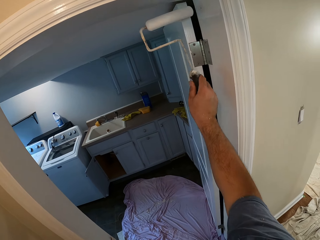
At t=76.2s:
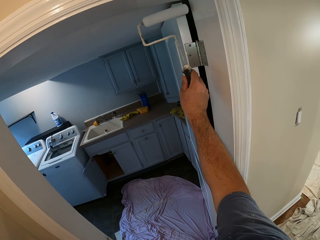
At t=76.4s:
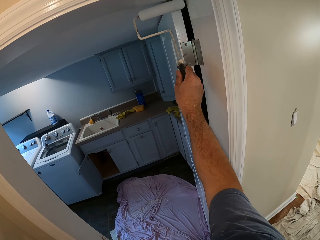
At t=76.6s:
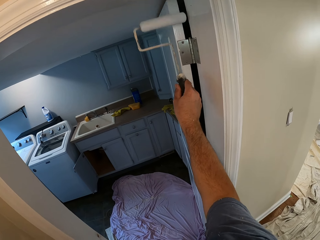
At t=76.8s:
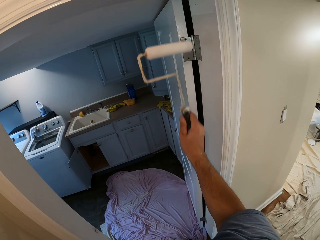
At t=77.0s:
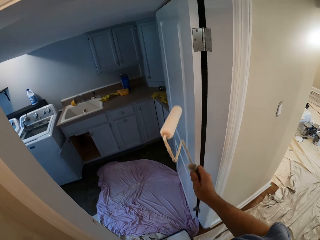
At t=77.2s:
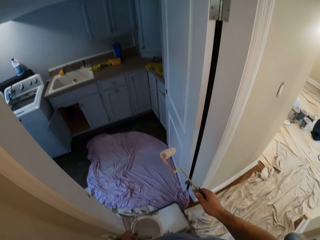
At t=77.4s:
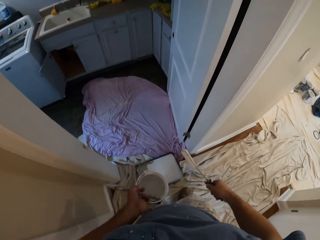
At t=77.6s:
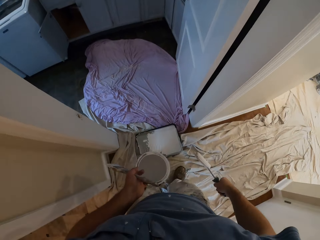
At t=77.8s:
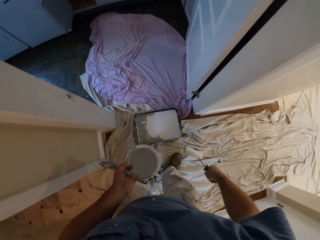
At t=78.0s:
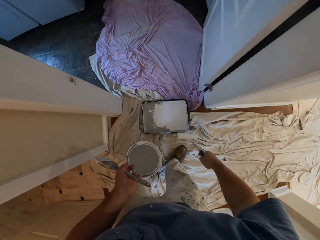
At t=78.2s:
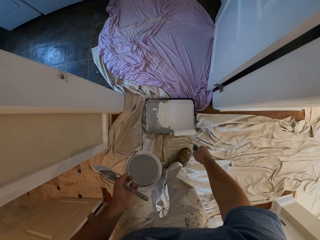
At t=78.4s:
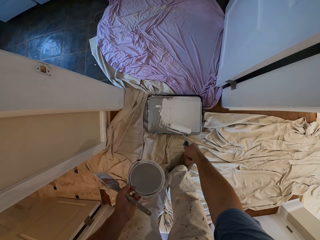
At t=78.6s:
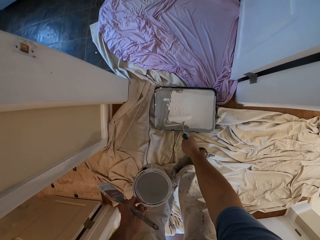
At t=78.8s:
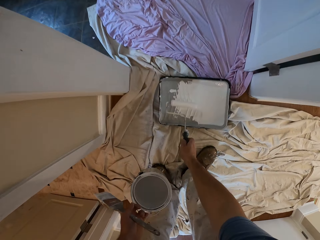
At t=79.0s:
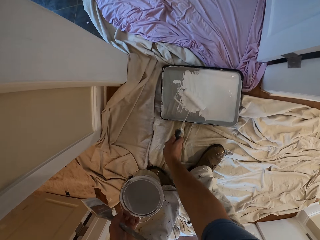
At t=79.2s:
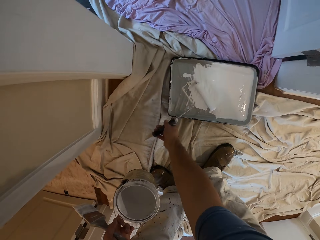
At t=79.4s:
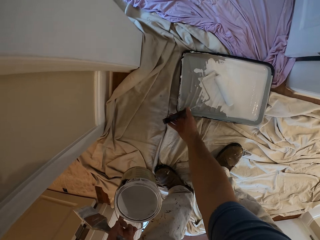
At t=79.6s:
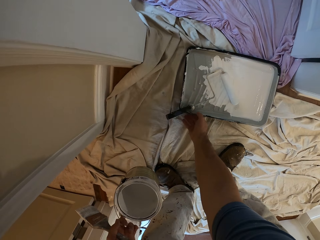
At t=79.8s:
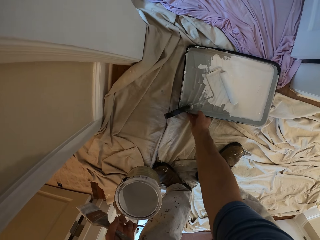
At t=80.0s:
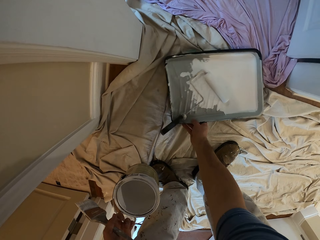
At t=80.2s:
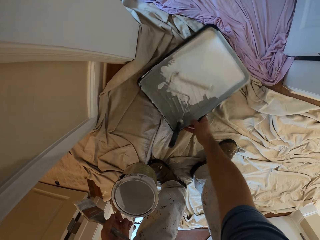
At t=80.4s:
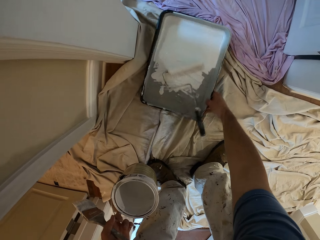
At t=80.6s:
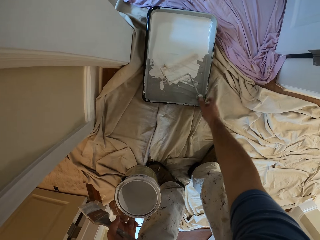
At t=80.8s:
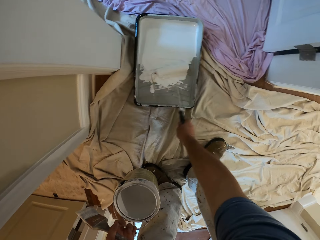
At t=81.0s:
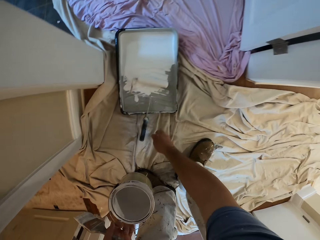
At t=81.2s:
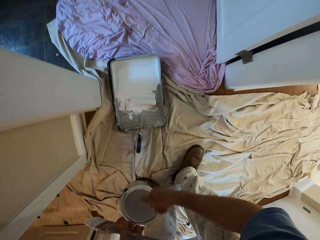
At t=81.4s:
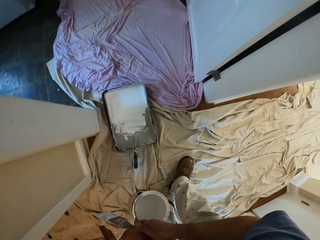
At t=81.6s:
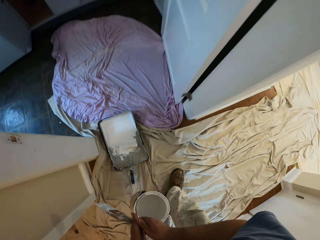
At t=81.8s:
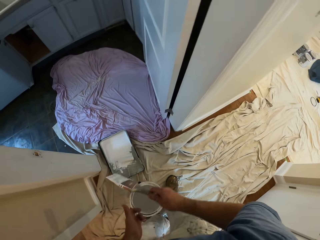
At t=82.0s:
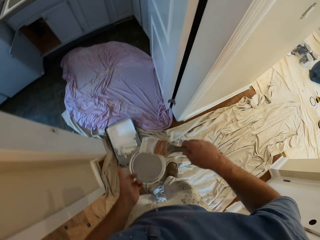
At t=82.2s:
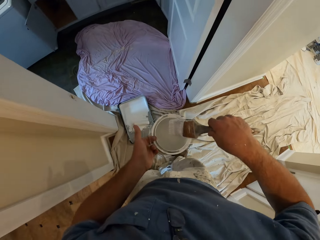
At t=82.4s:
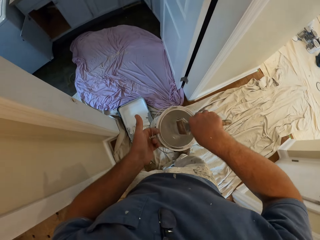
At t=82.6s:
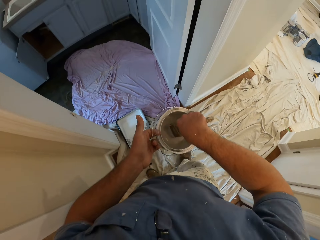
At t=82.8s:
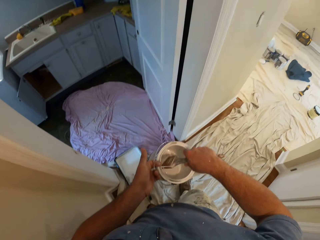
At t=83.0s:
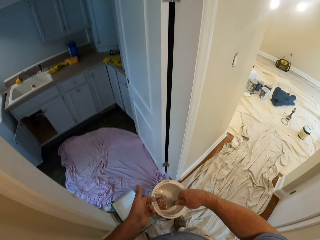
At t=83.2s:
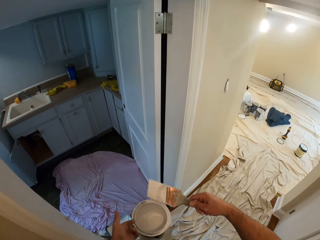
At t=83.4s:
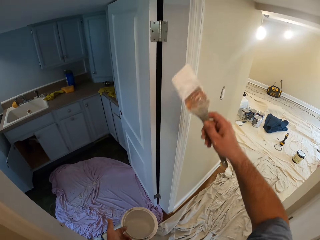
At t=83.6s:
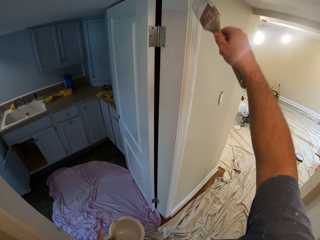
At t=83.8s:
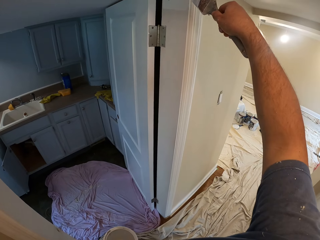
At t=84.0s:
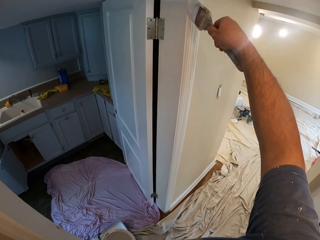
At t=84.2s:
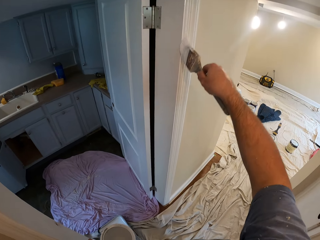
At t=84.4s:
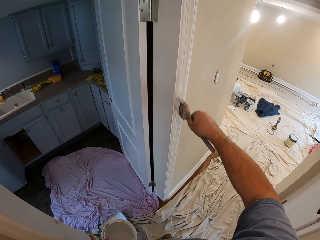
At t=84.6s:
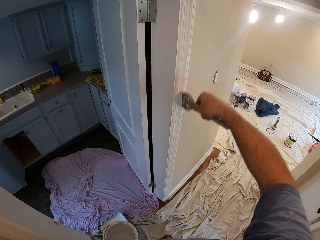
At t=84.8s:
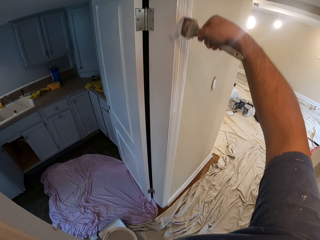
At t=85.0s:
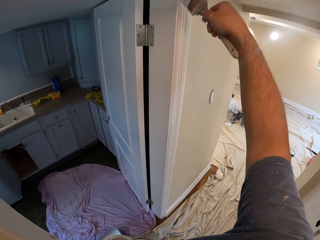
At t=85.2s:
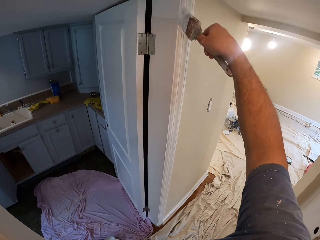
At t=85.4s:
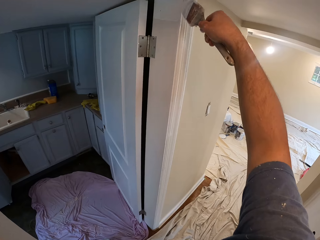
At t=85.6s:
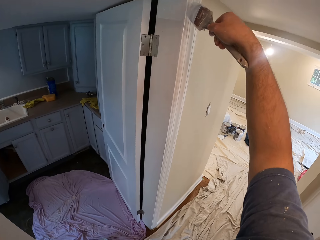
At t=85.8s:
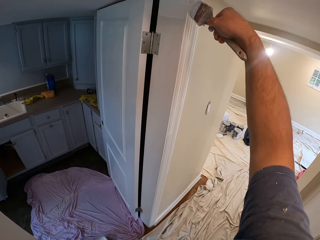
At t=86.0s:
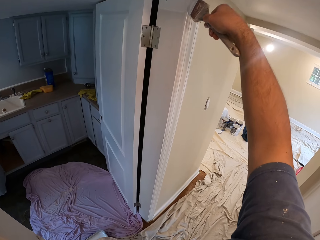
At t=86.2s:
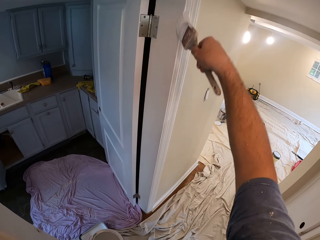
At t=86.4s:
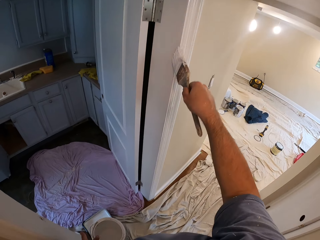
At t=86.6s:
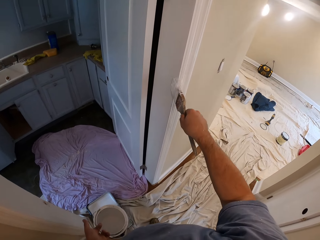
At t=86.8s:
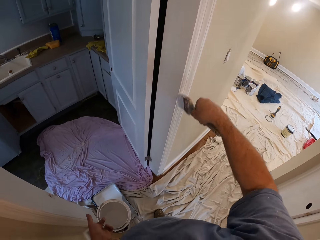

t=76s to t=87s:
The camera wearer drops the paint roller into the paint tray. He adjusts the paint tray on the ground with his right hand. He dips the paint brush into a paint container. He paints the doorpost with the paint brush.

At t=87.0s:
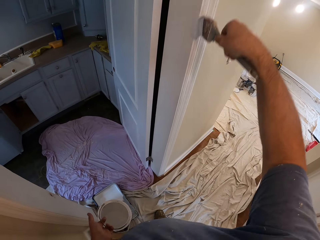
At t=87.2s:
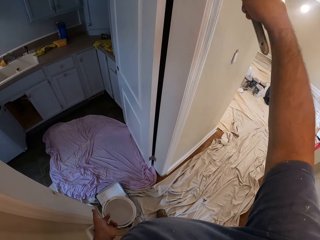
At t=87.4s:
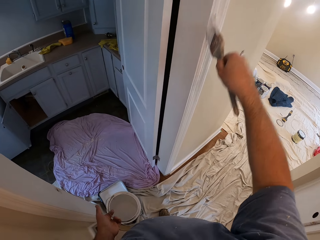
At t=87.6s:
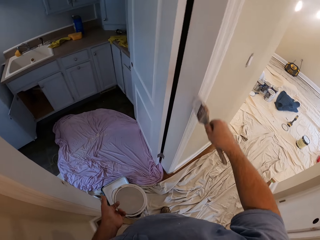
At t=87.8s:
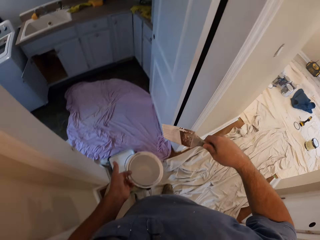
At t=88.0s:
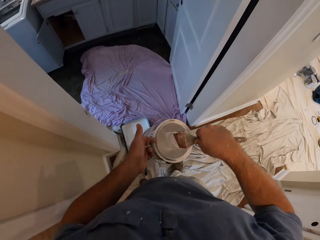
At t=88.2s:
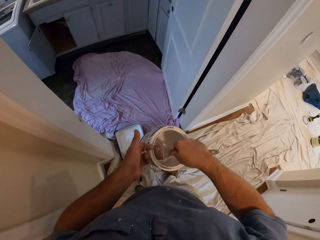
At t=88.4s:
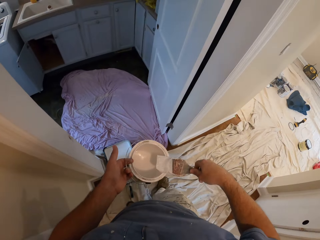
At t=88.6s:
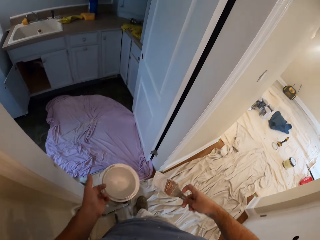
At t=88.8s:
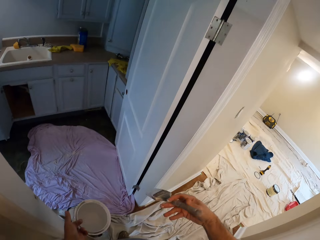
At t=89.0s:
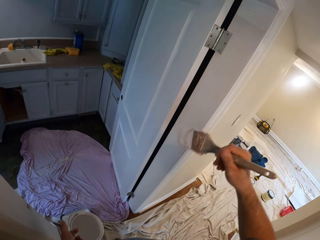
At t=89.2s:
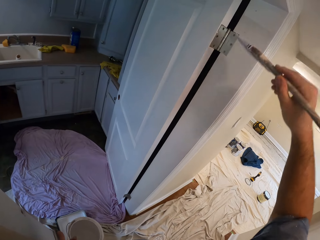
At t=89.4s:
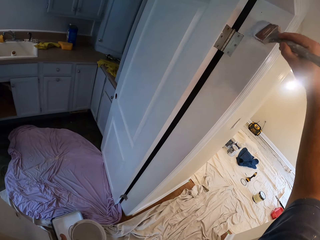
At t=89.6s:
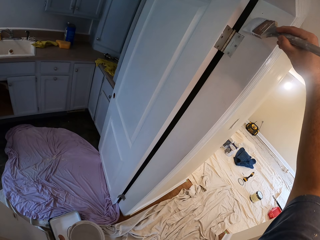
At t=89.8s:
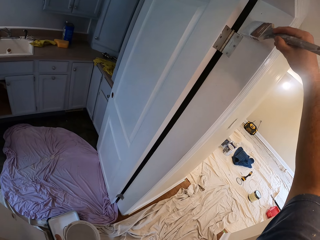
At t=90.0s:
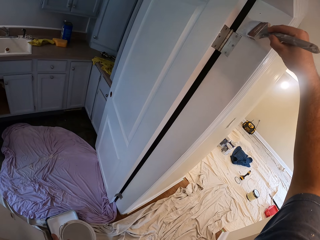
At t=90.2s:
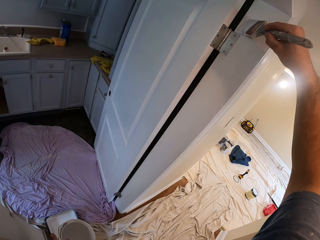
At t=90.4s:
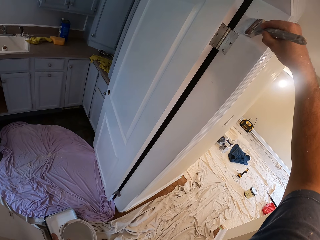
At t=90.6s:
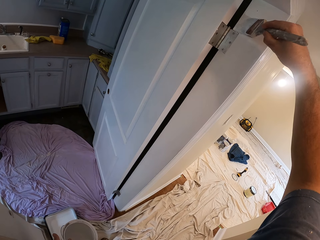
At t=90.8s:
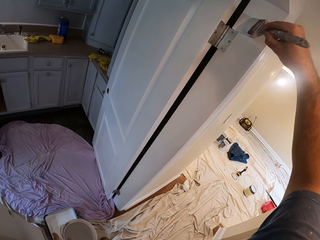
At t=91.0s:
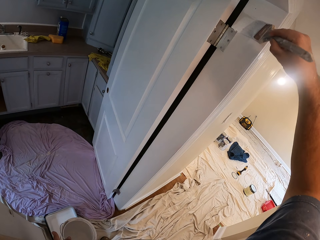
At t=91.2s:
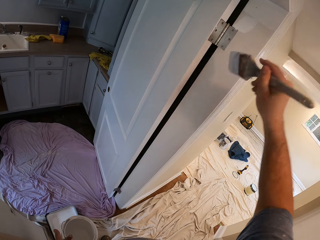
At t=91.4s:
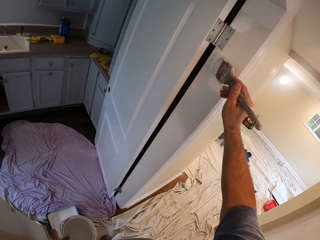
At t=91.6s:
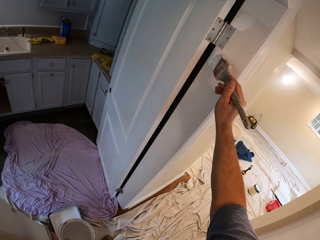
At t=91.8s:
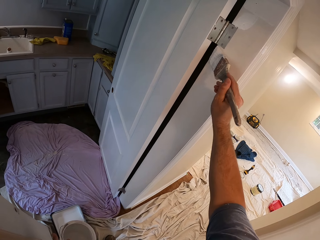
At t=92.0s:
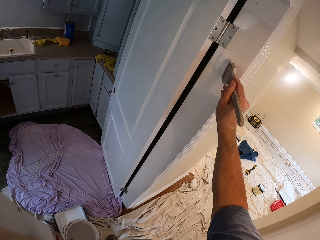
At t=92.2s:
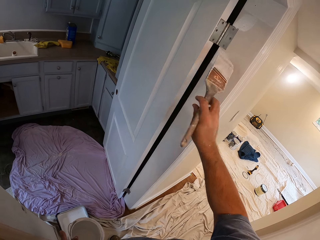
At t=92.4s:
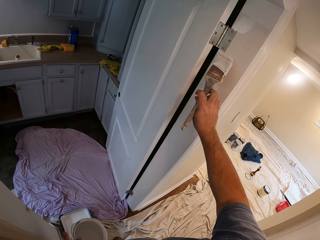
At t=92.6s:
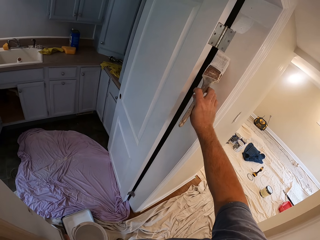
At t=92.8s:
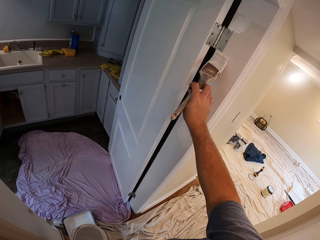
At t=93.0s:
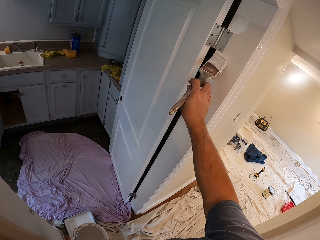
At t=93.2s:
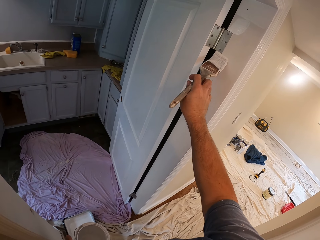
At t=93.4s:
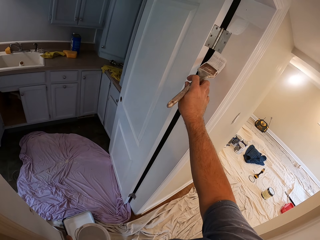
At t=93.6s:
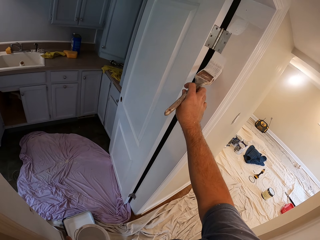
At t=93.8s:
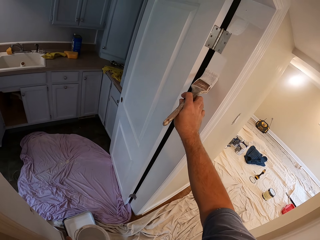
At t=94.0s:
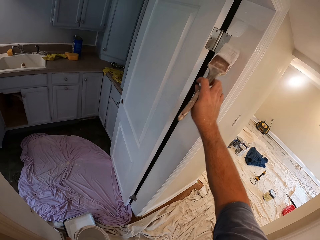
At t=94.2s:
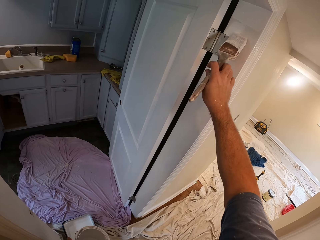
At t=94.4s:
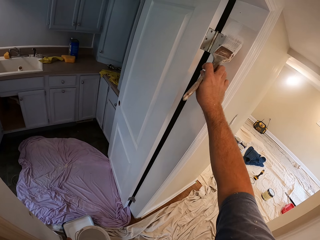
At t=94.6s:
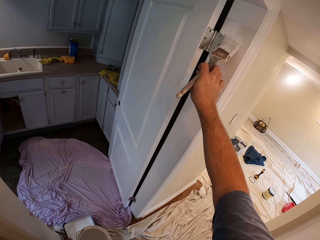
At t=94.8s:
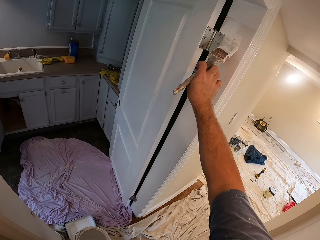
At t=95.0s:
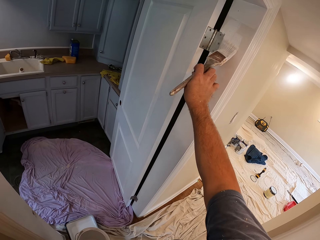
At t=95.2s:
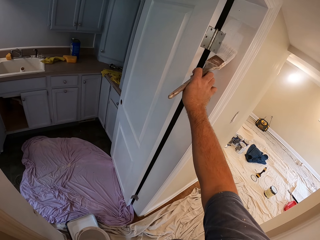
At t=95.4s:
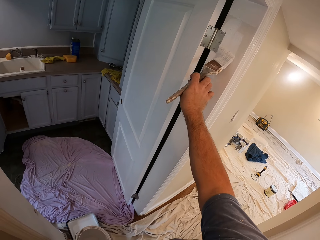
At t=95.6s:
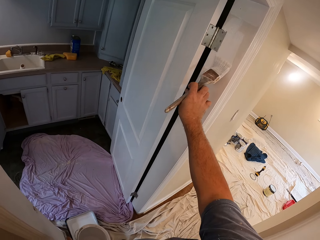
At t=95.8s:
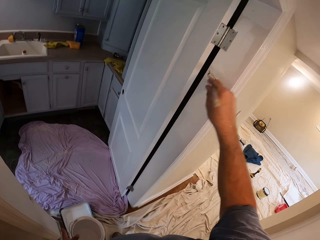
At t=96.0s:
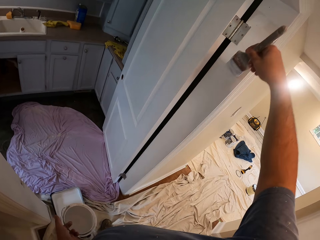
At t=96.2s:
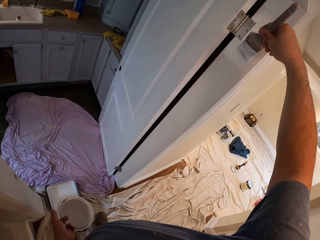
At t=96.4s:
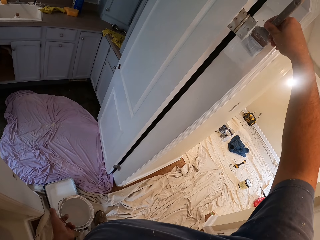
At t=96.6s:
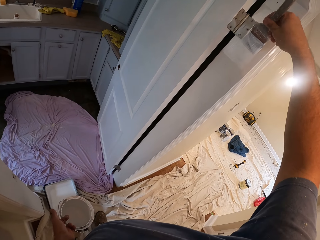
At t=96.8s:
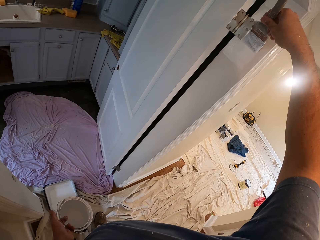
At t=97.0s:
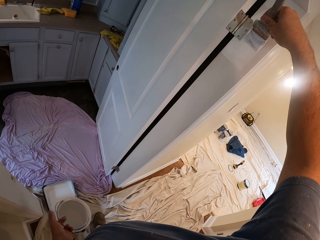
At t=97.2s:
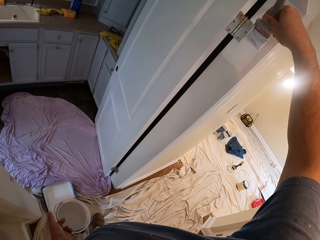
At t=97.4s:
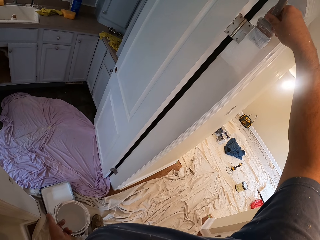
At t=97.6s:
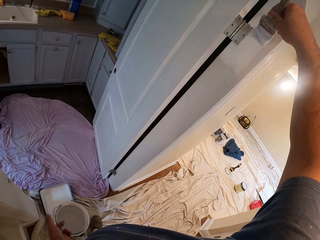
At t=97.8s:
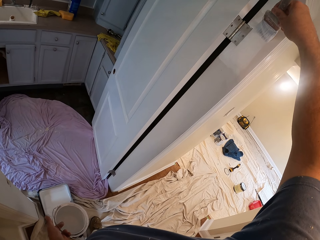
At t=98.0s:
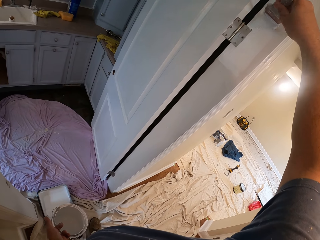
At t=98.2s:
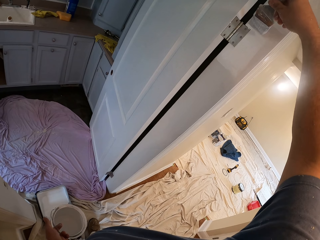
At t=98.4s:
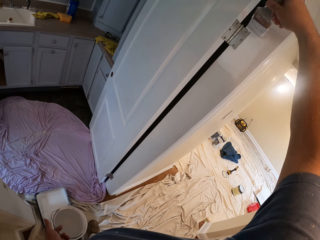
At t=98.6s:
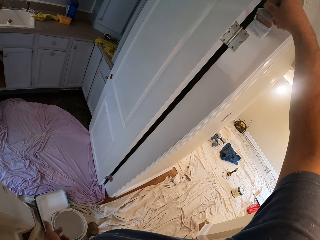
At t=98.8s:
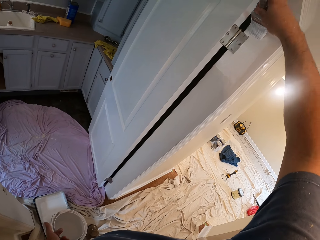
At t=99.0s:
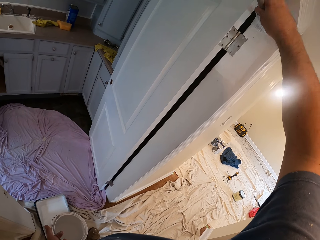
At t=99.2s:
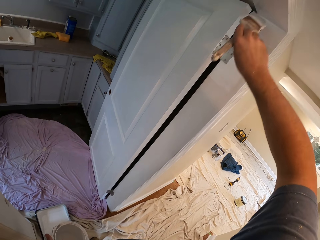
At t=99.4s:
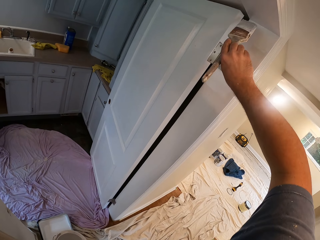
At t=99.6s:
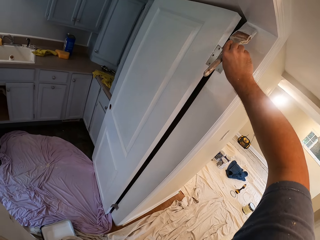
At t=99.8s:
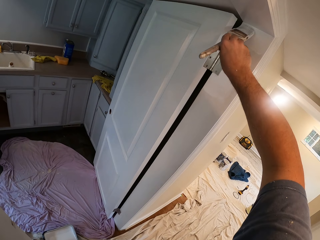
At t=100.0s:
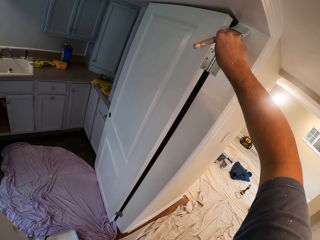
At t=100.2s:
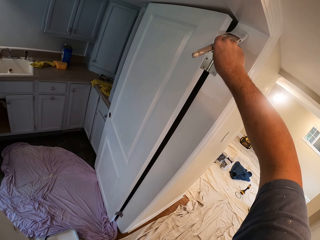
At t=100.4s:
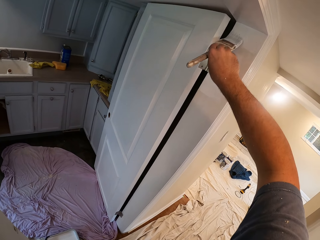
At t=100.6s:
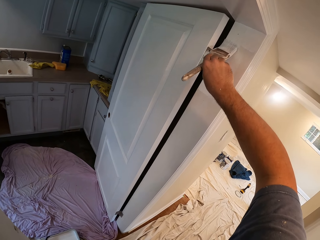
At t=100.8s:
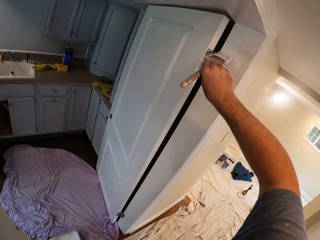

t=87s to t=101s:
The camera wearer dips the paint brush into a paint container. They paint the doorpost with the paint brush.
